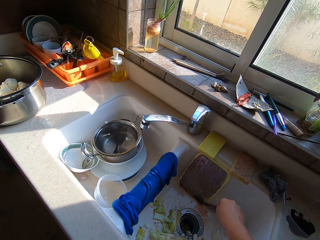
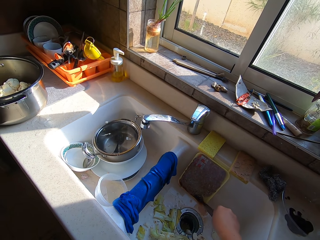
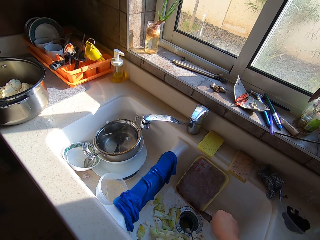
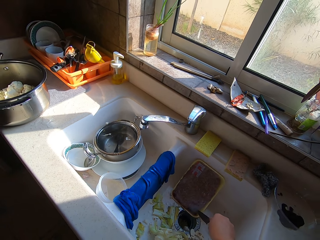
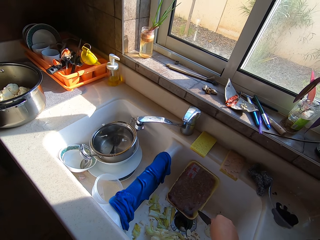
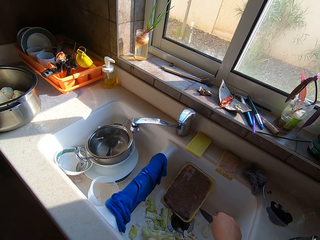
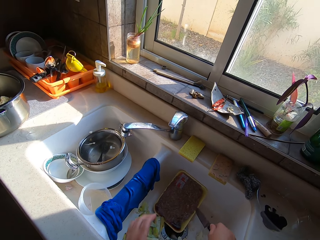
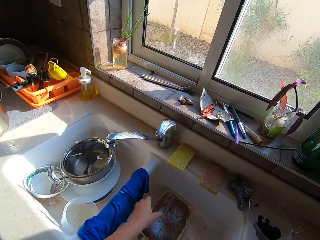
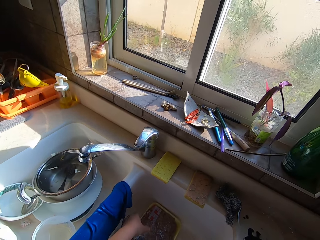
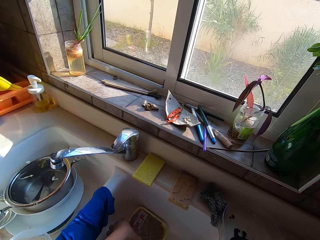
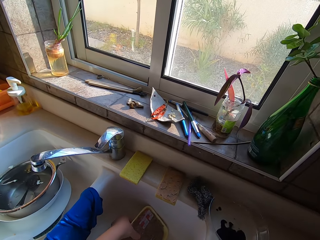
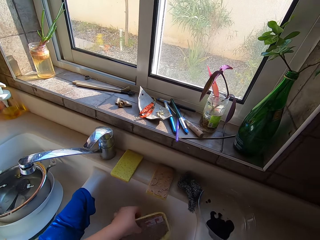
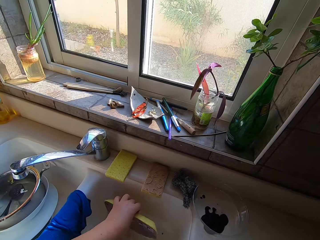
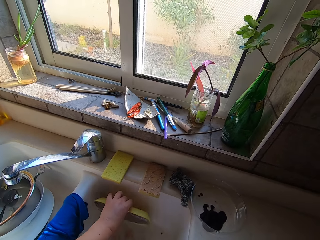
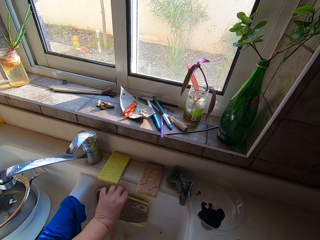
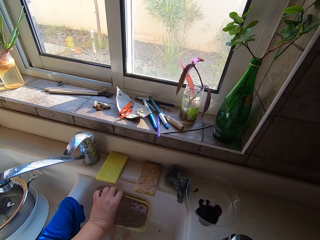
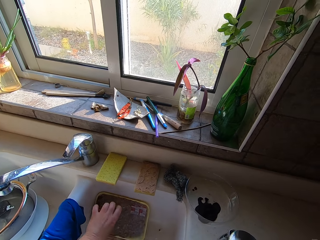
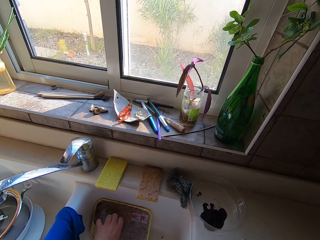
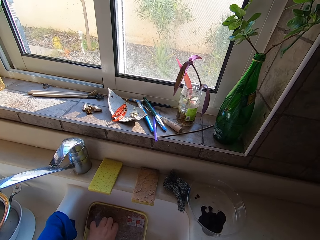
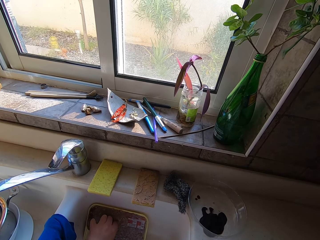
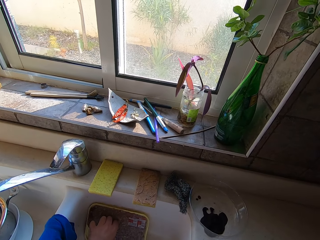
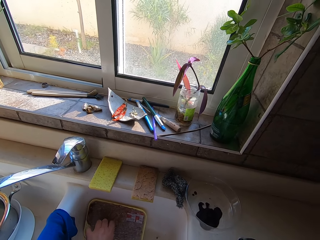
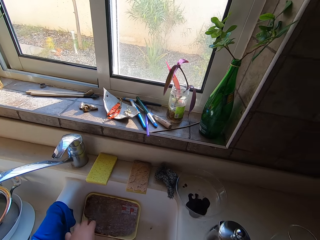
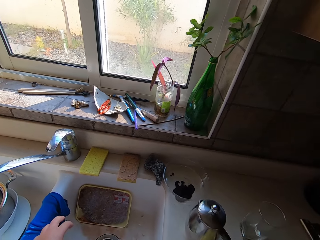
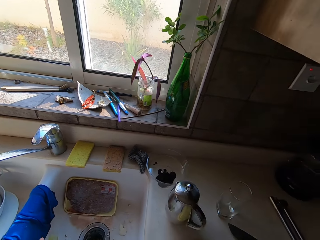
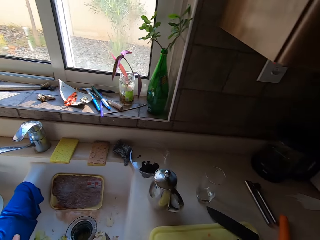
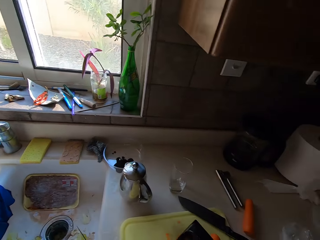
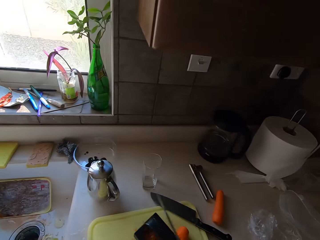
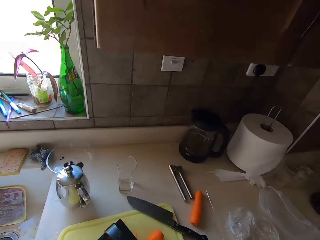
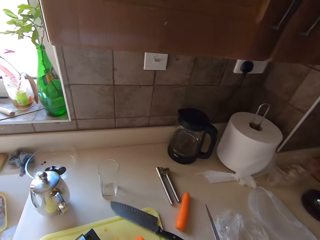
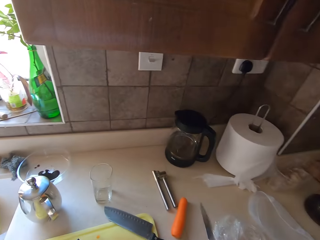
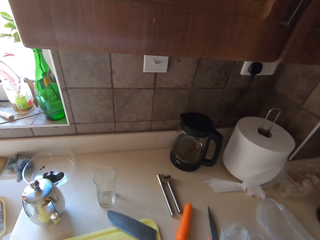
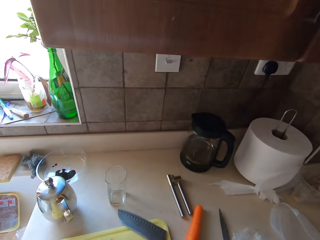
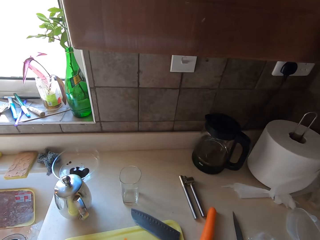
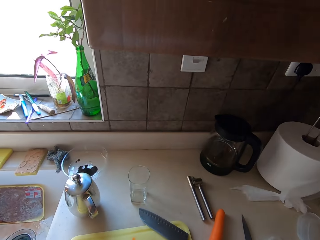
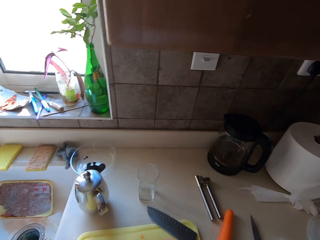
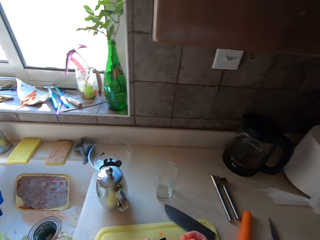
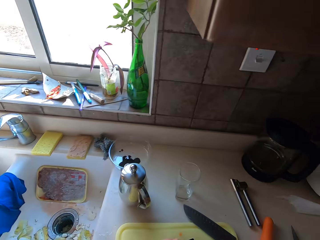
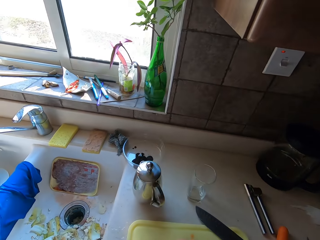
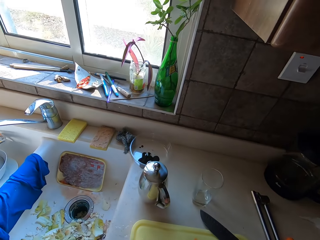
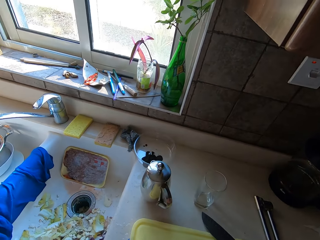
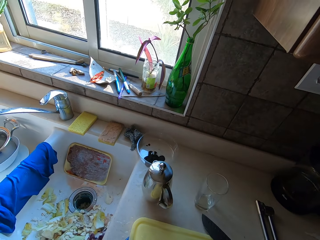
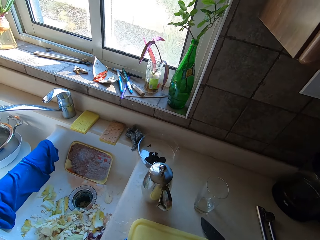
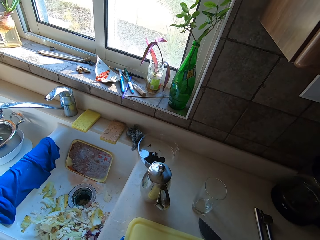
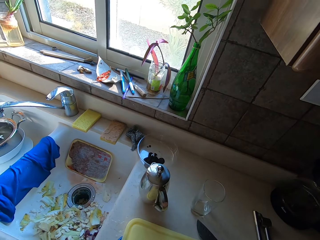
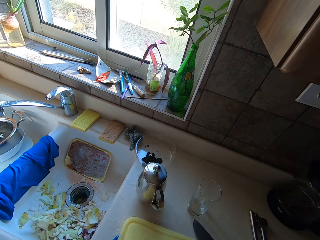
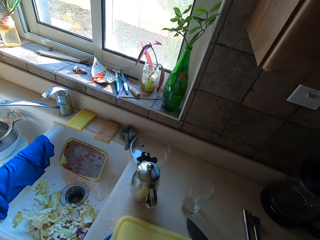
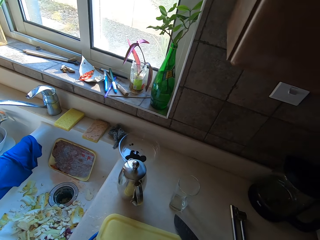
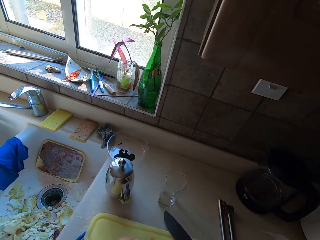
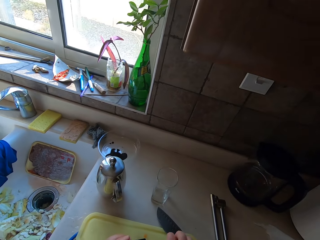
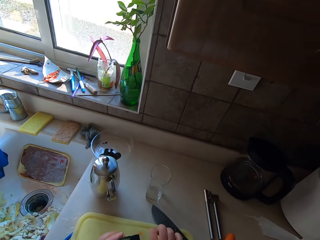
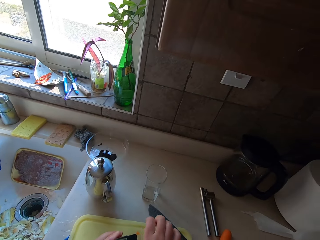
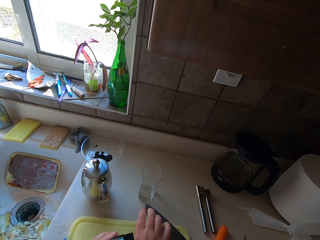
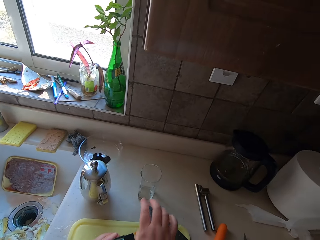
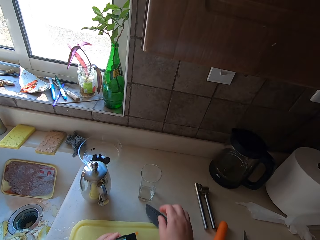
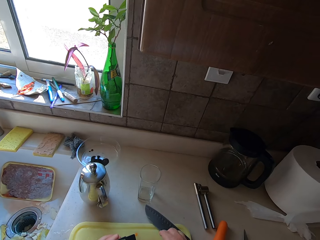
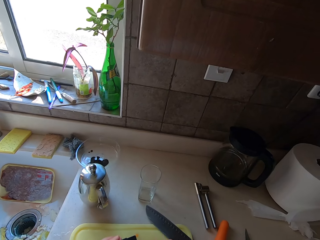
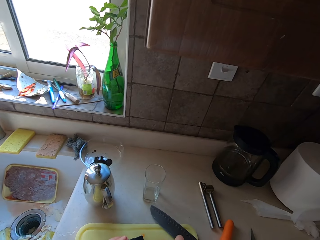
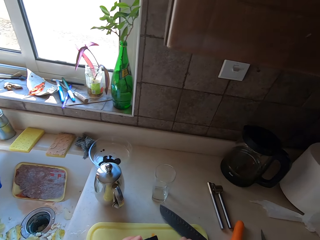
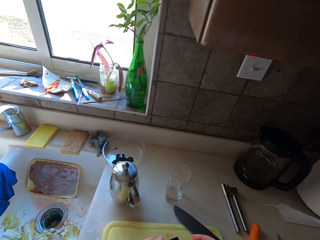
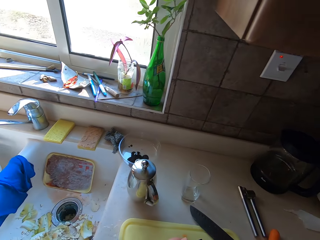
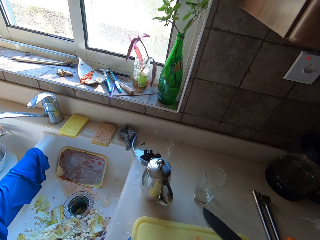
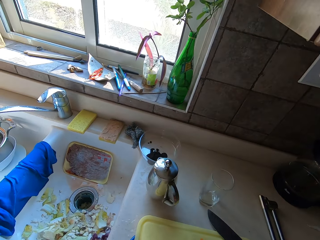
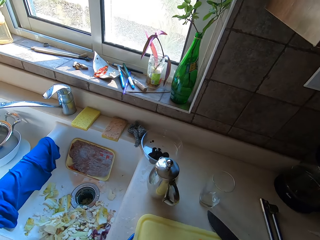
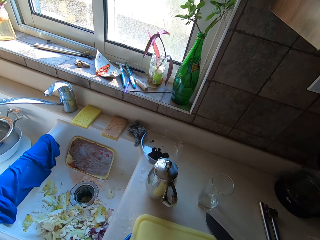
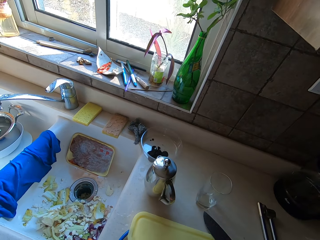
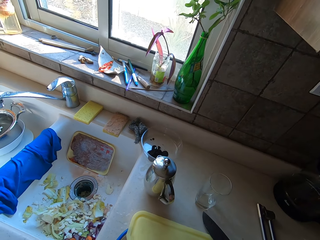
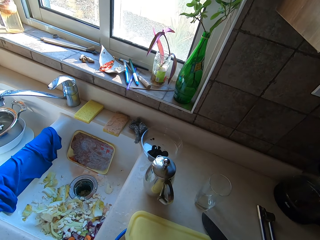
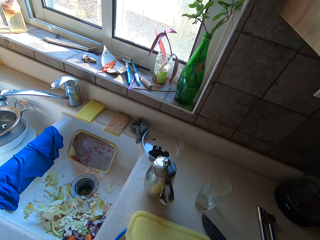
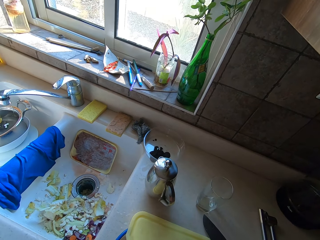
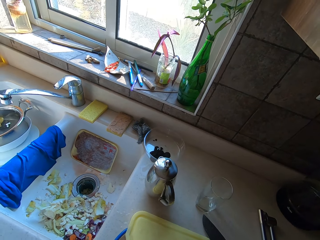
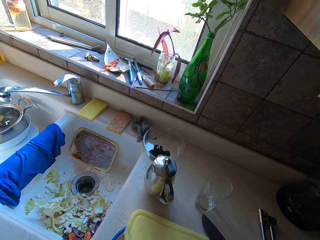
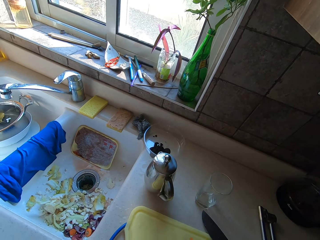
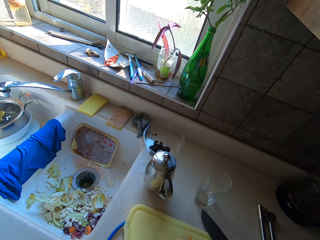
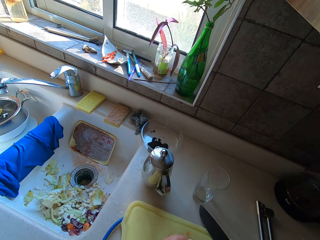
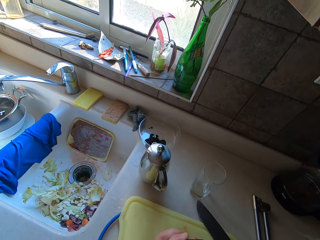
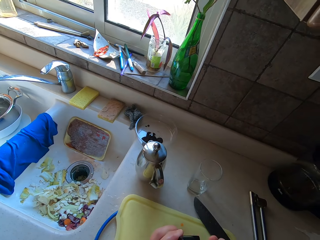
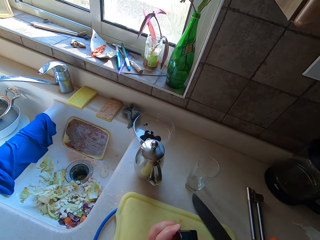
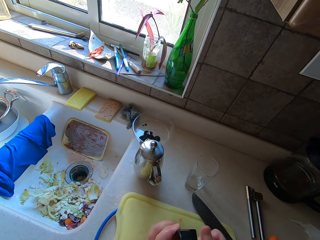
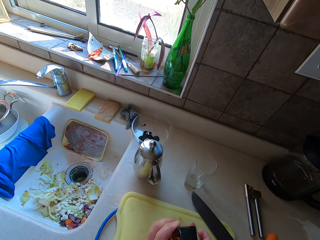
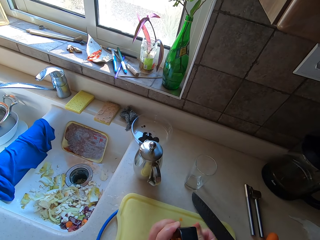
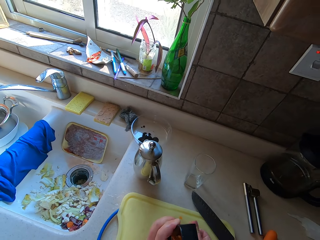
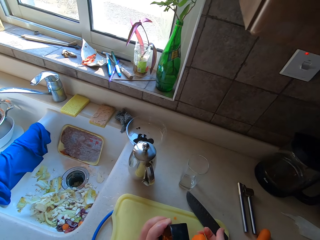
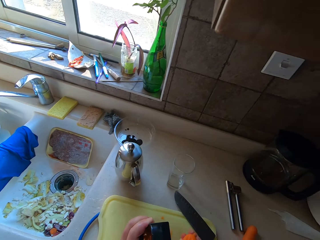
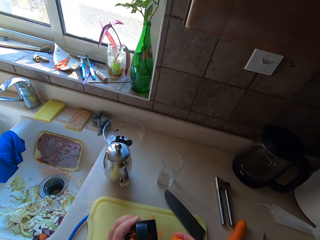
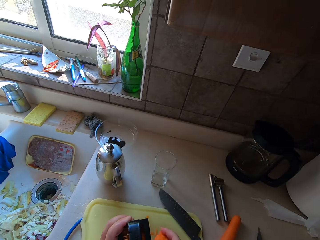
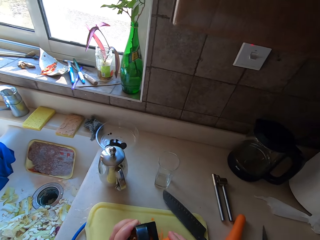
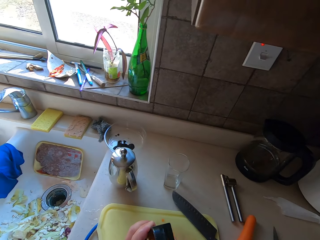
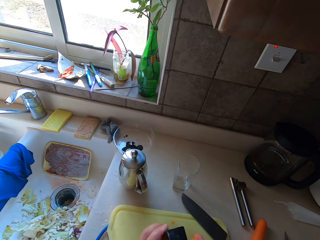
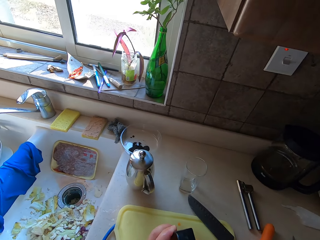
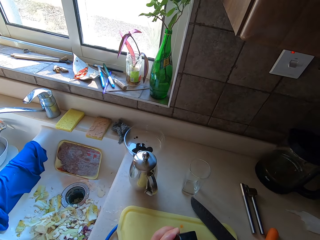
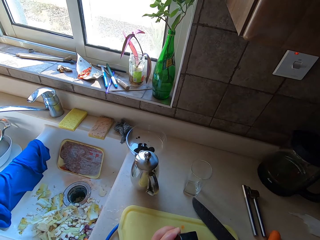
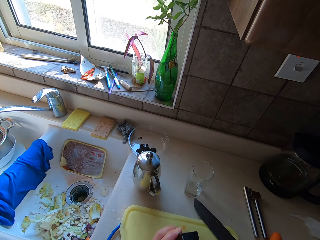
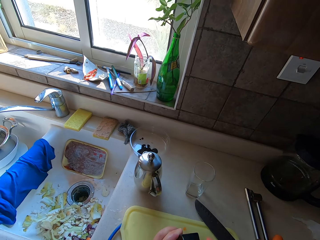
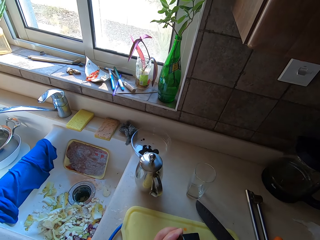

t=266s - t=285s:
The camera wearer places a can on the sink. They put a knife on a kitchen counter. They grate a carrot with a grater. They grate carrots.

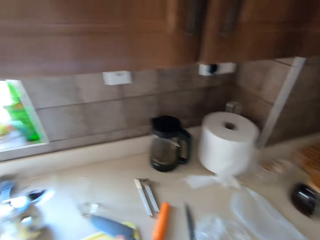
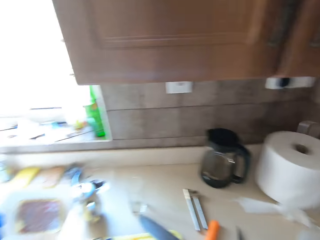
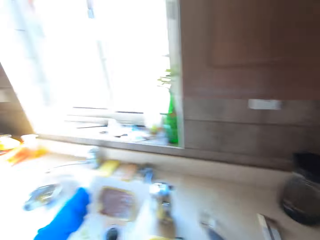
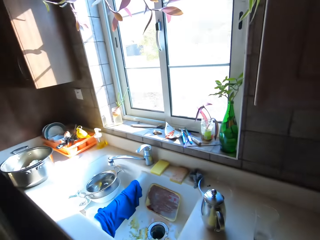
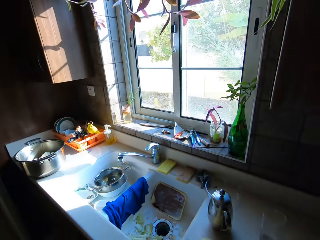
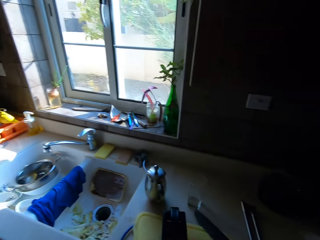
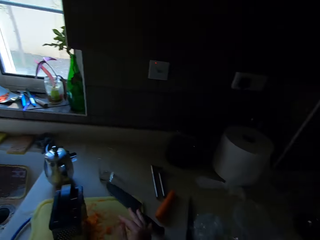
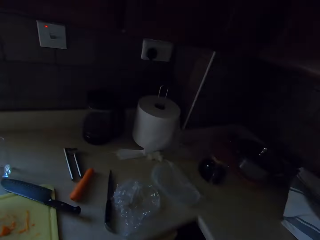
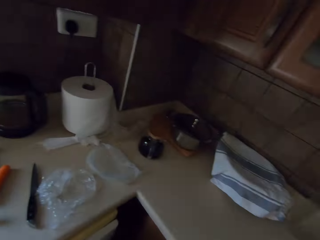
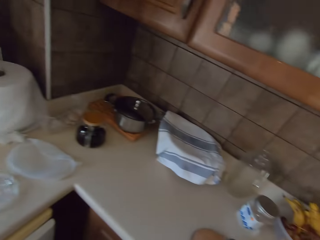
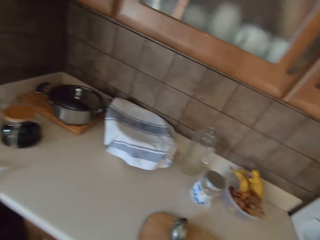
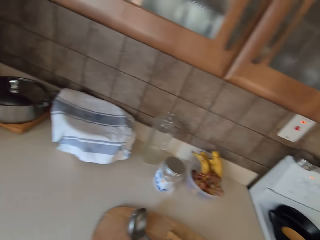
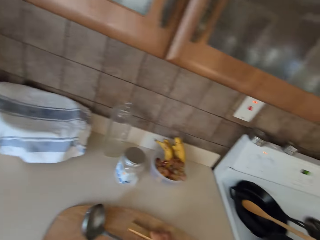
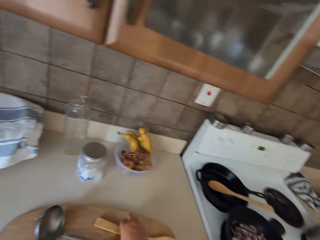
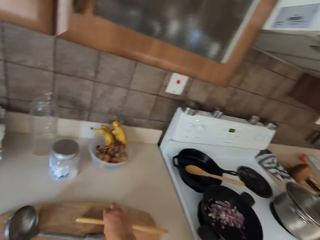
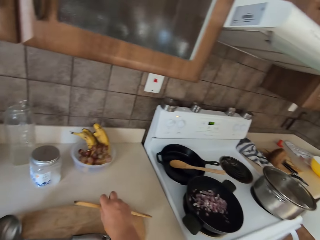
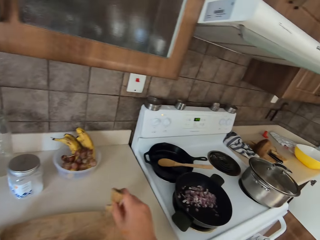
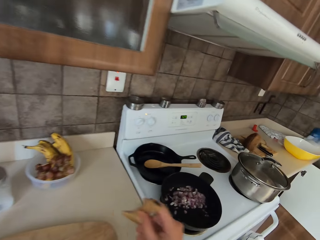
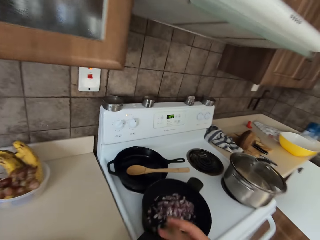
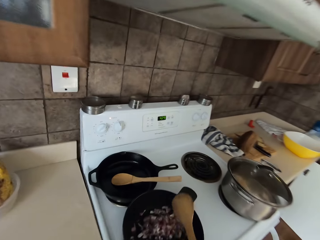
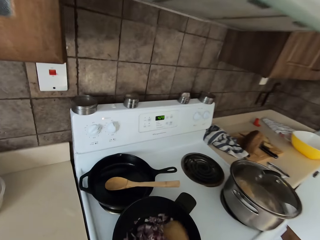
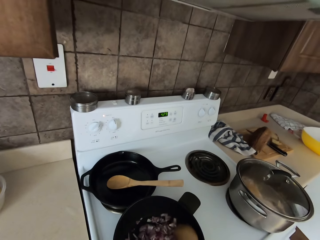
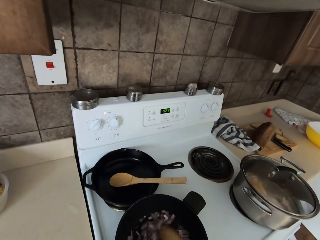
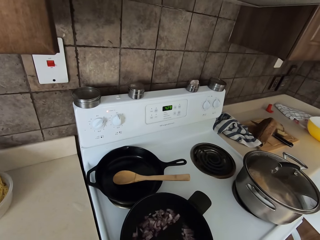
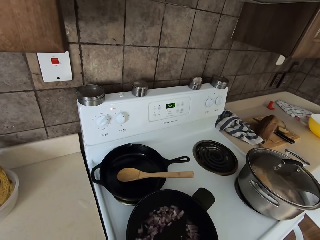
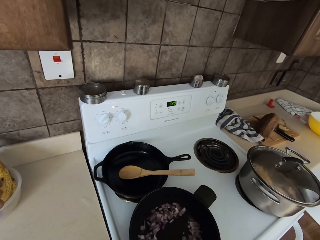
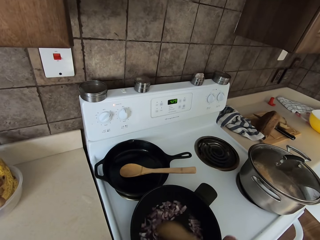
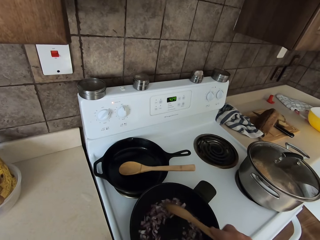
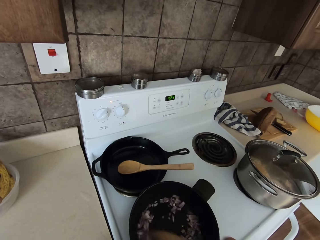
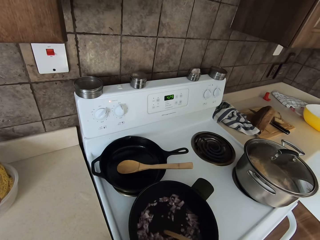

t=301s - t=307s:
The camera wearer looks around the kitchen. They take a wooden spoon and mix onions in the pot.
